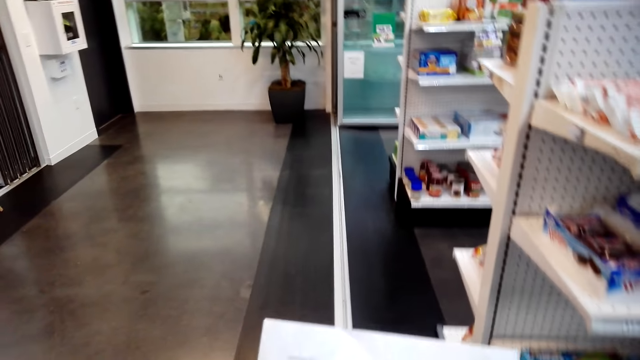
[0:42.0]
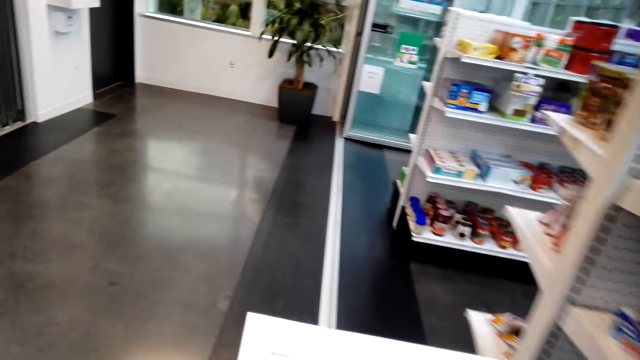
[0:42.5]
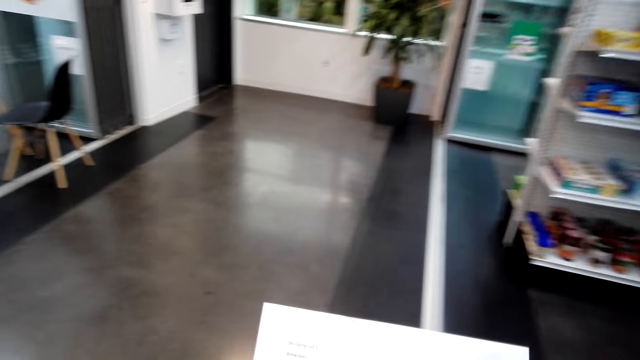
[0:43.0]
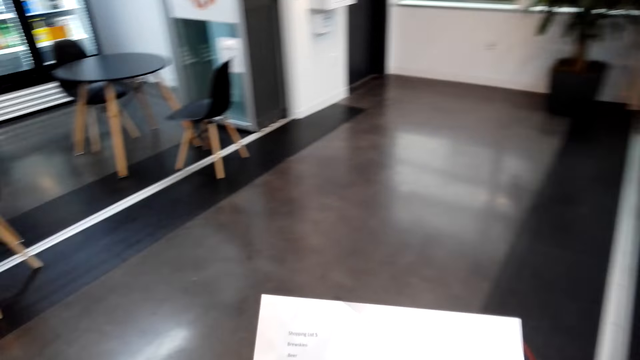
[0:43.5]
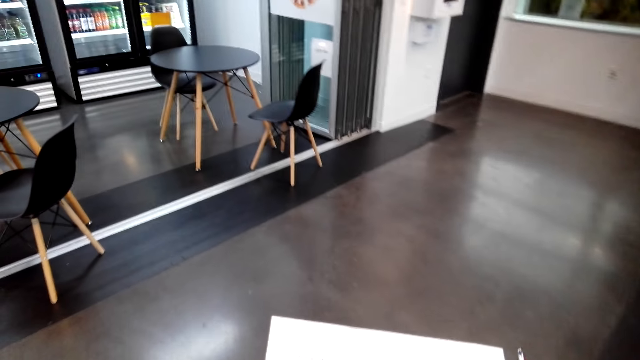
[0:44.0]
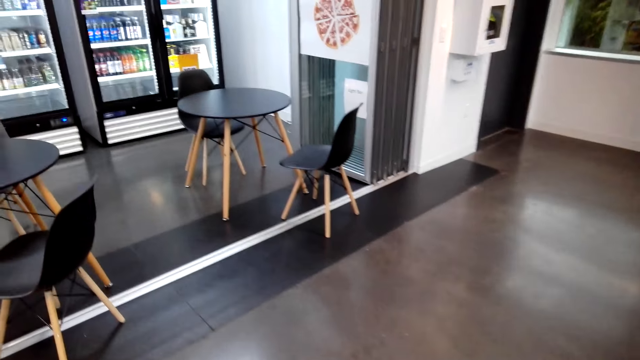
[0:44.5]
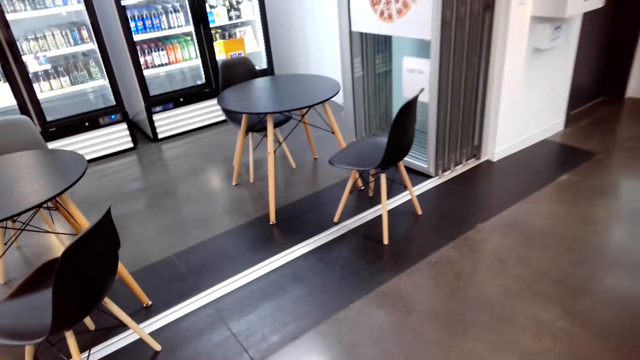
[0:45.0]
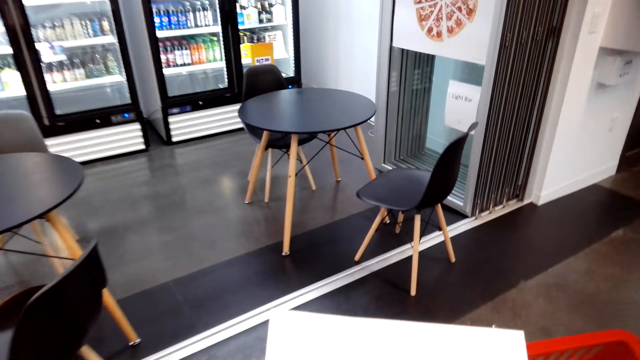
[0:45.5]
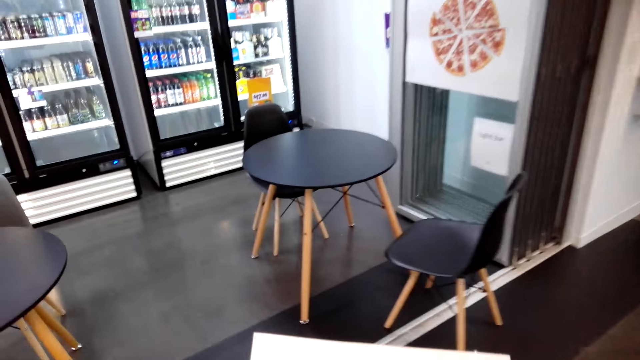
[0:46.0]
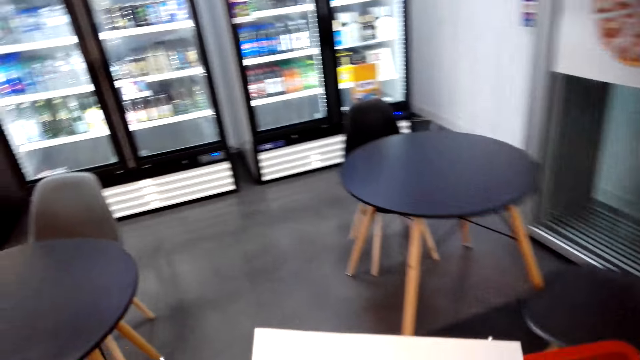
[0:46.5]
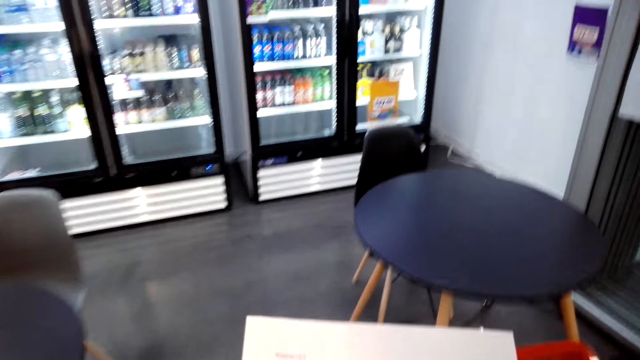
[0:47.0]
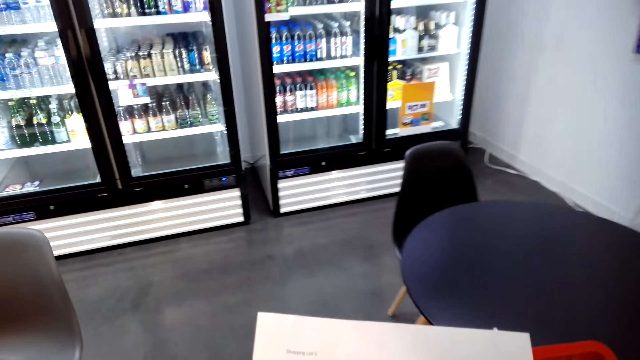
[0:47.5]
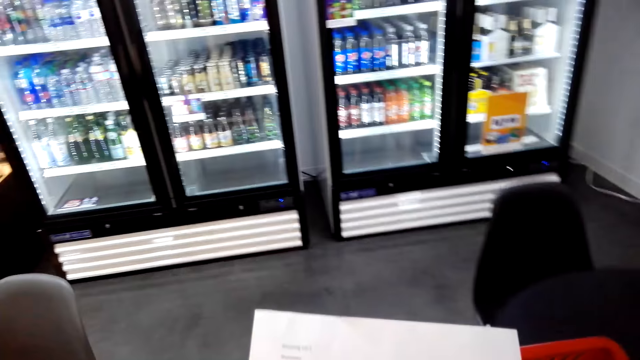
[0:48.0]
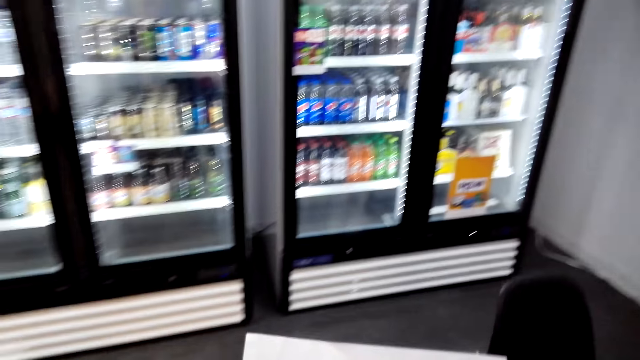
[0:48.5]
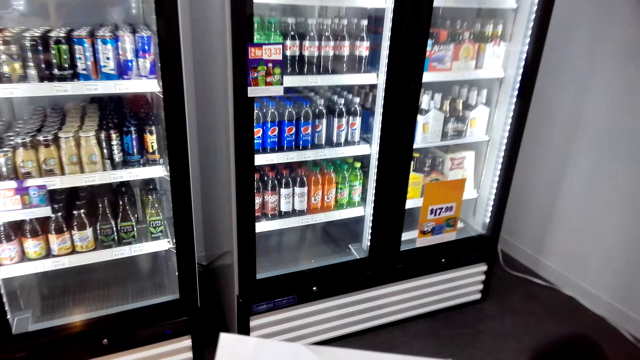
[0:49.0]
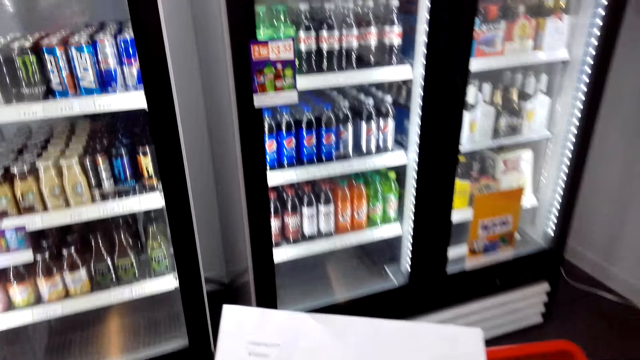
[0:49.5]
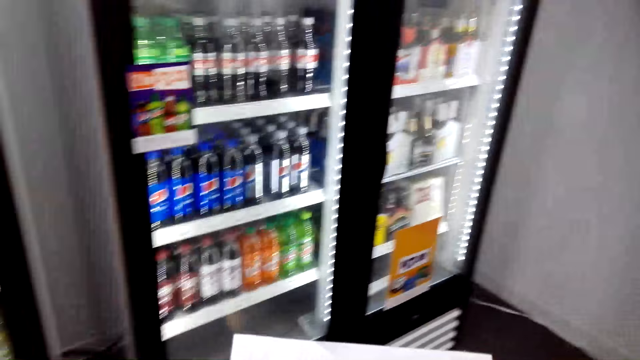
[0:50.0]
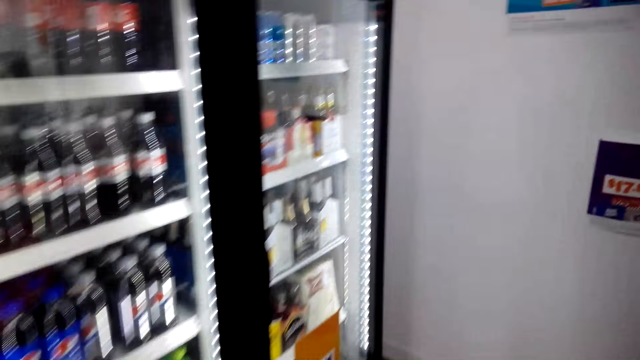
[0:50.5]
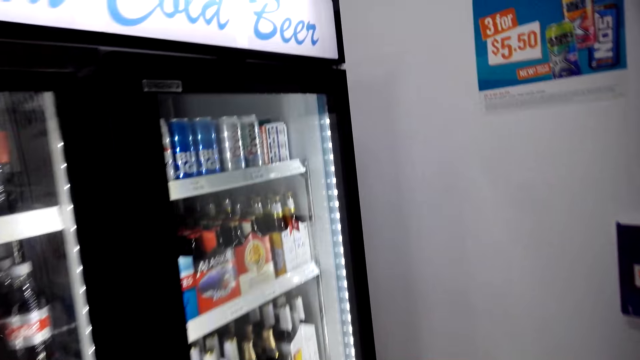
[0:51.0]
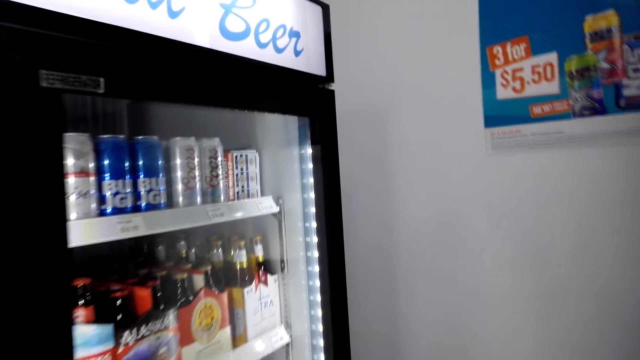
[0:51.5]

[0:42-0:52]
The camera wearer is walking around.

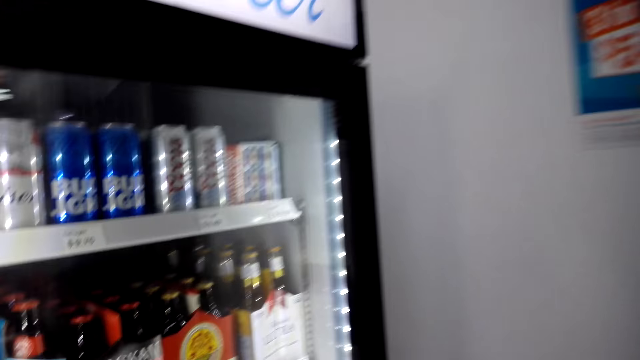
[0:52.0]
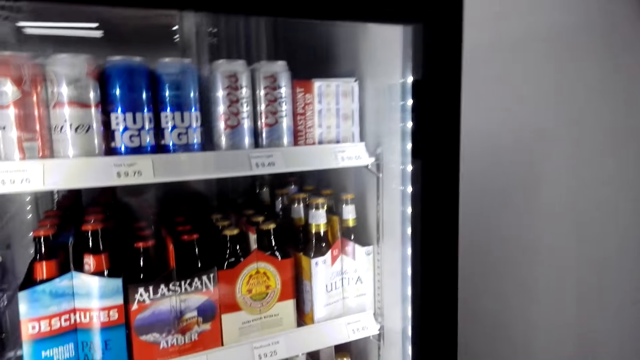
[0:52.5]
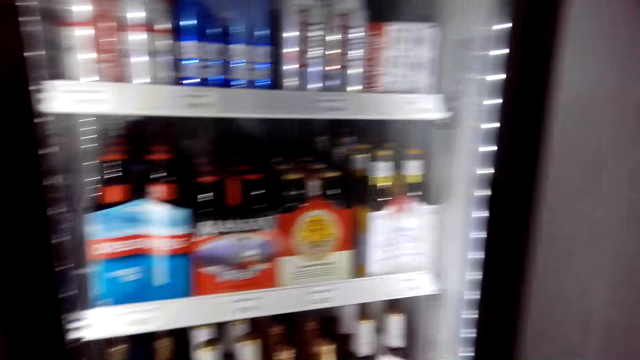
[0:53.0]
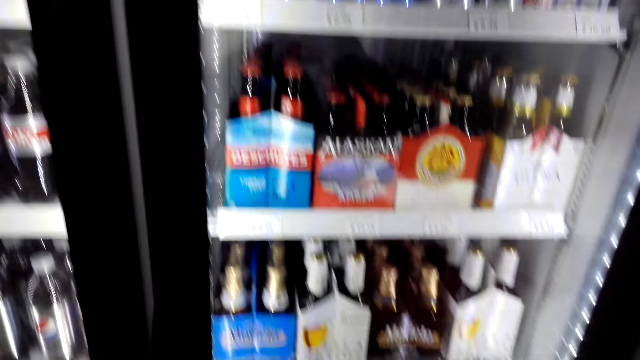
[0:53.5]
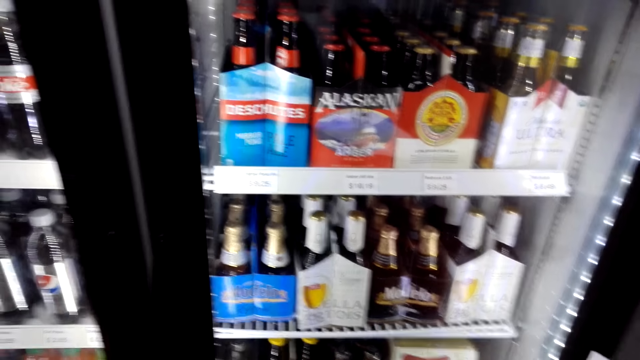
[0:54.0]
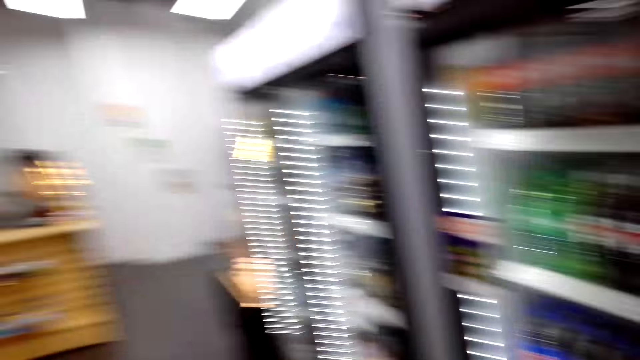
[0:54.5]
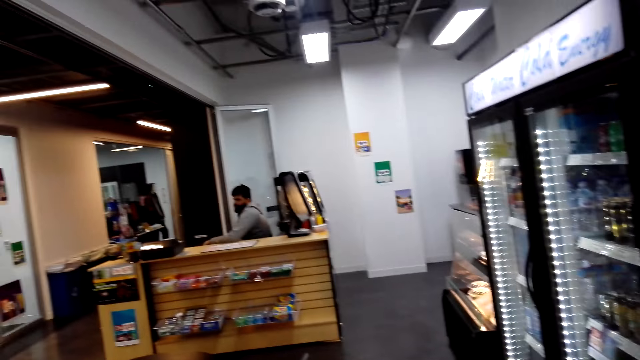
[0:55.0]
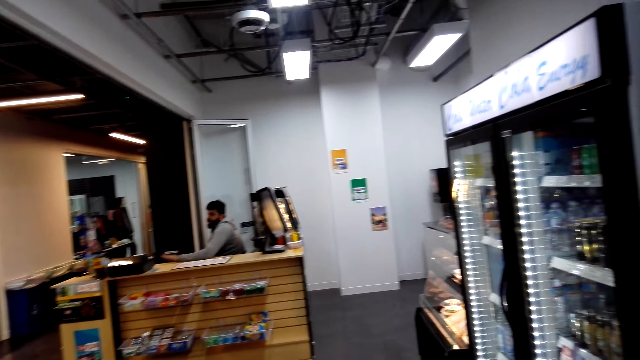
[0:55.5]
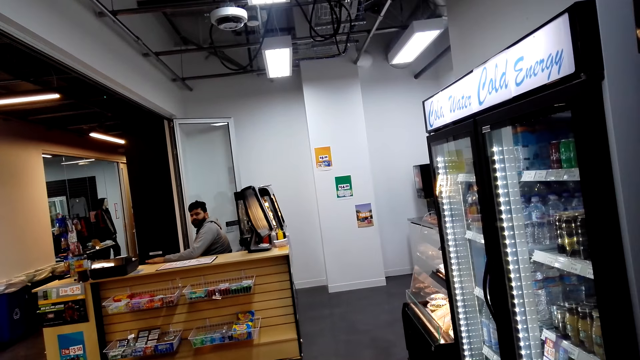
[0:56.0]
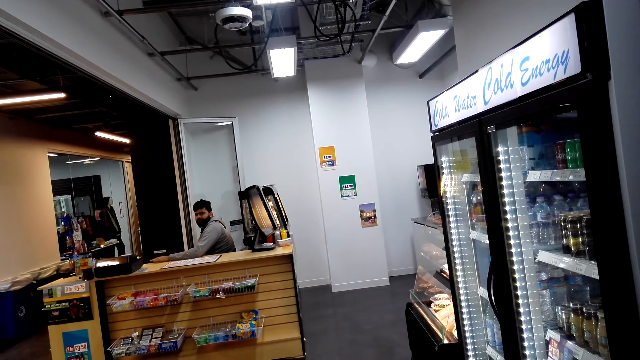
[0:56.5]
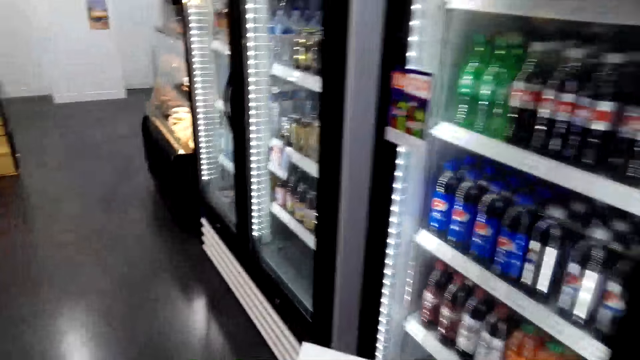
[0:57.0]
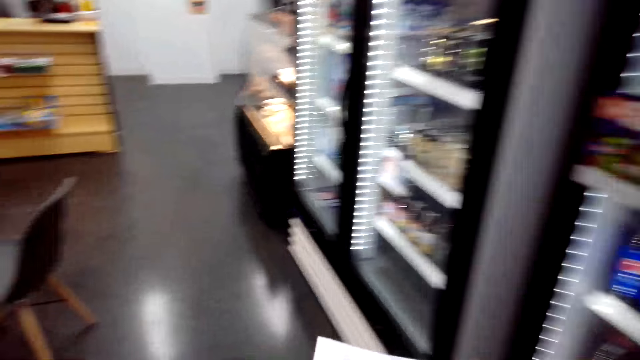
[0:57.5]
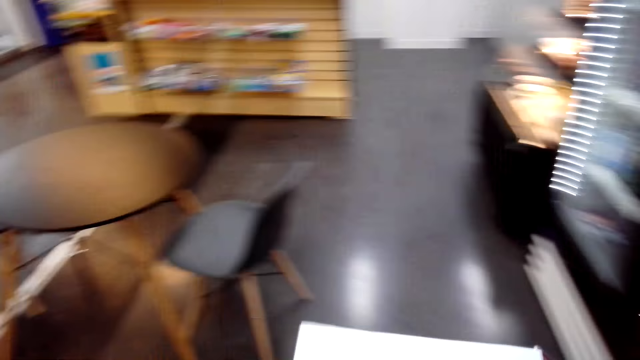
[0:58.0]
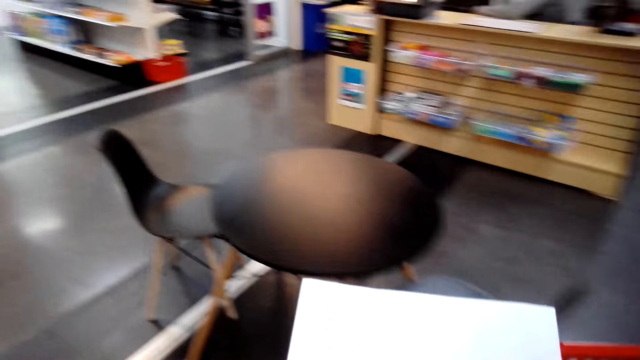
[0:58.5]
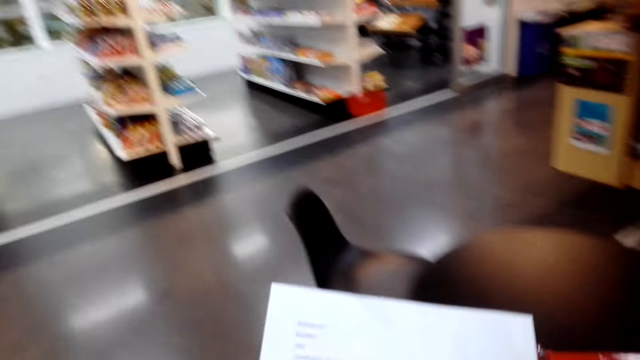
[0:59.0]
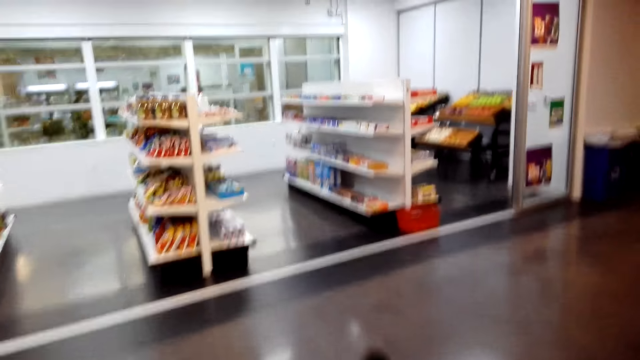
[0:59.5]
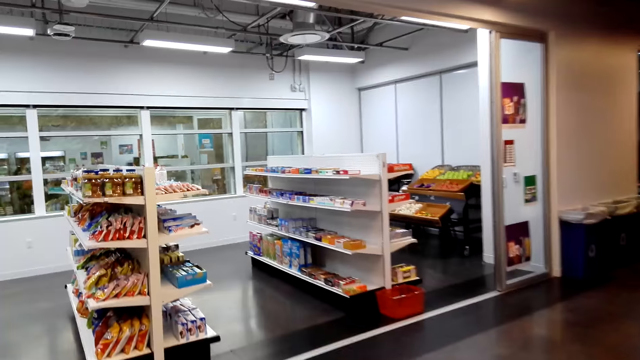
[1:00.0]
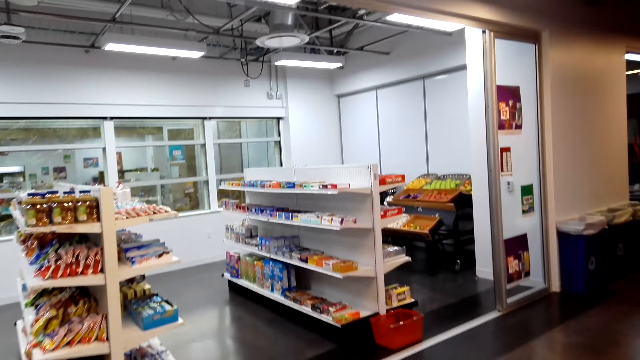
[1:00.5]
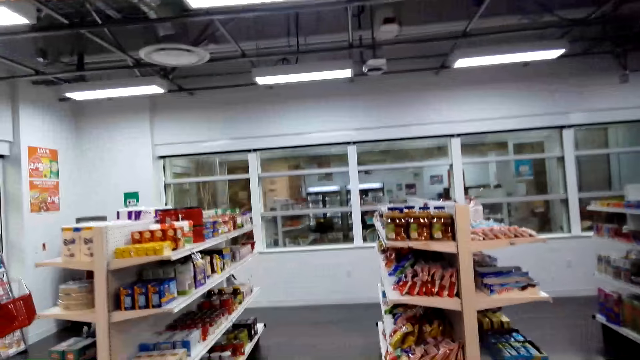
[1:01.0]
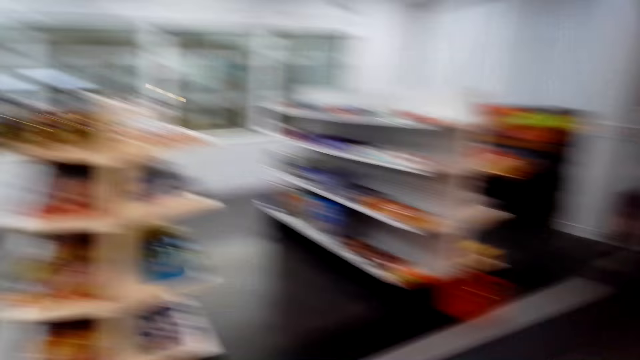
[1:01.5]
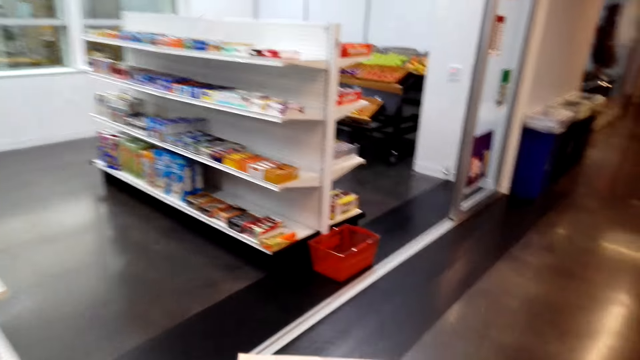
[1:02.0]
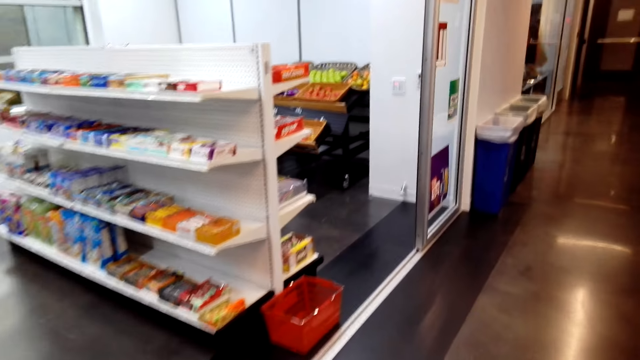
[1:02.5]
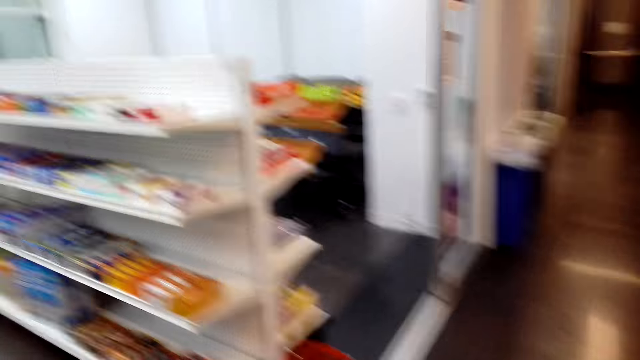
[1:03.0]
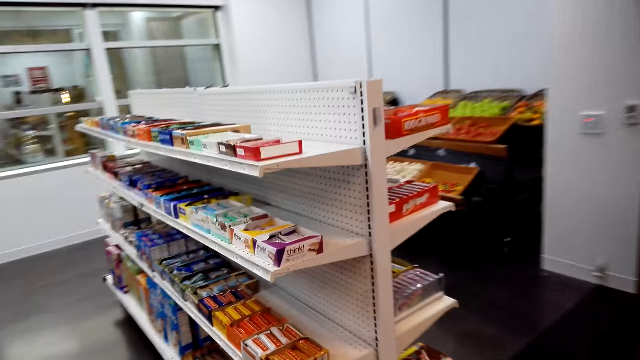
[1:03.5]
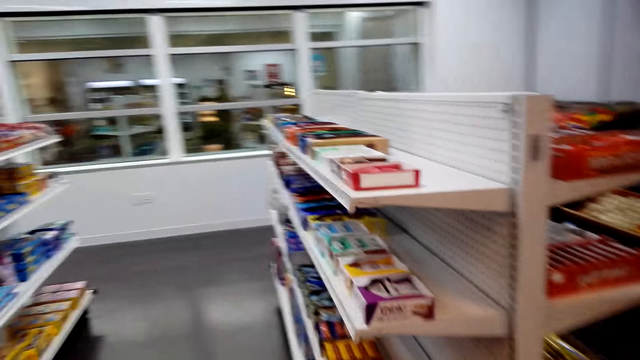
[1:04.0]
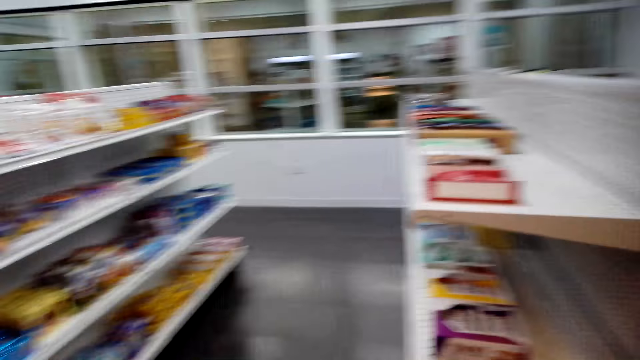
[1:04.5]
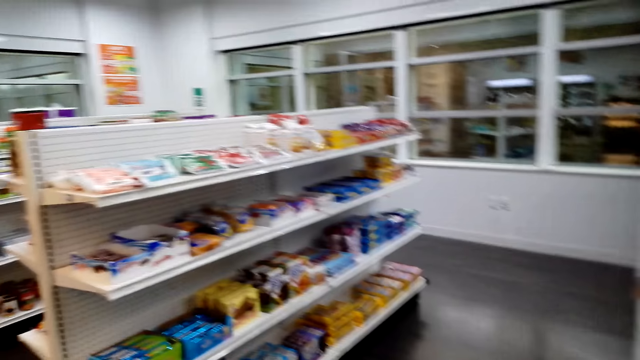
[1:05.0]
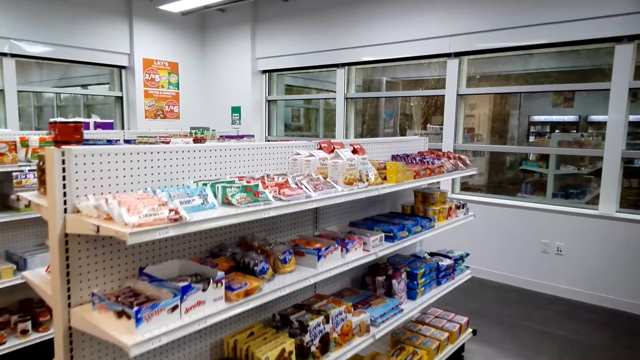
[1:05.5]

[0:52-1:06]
The camera wearer is looking at the fridge. They walk around the supermarket. They are walking toward the shelf.
